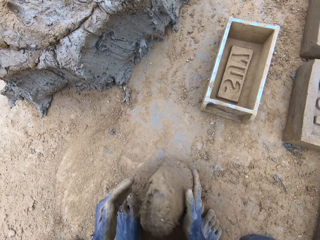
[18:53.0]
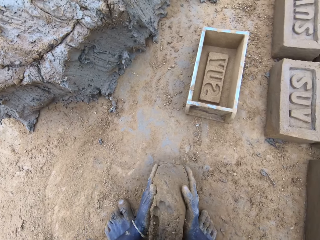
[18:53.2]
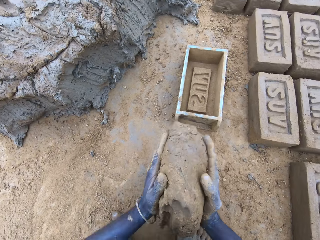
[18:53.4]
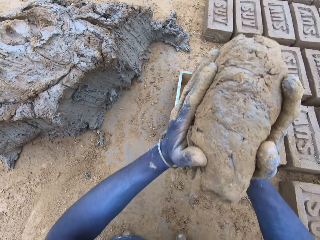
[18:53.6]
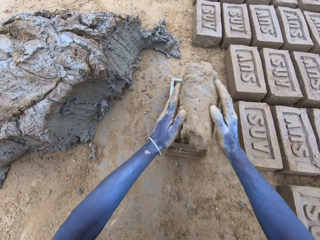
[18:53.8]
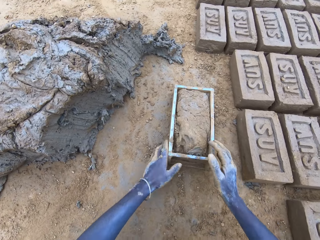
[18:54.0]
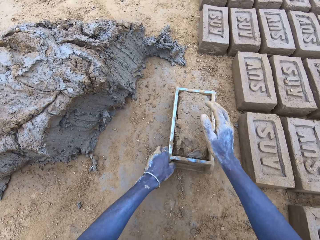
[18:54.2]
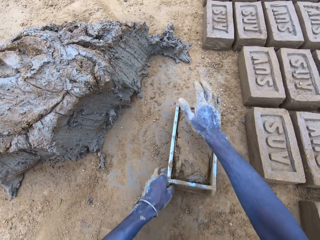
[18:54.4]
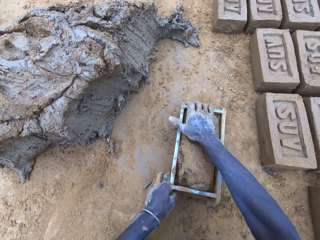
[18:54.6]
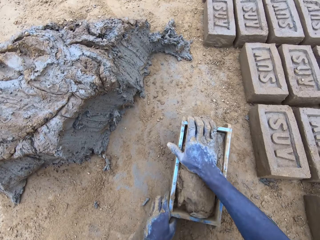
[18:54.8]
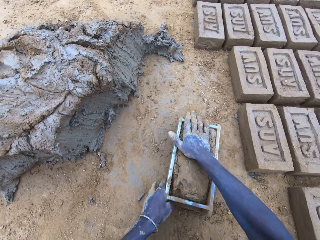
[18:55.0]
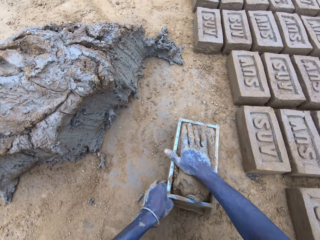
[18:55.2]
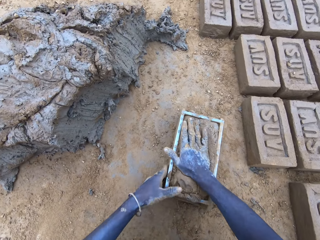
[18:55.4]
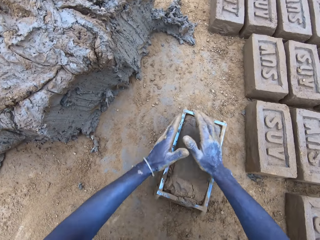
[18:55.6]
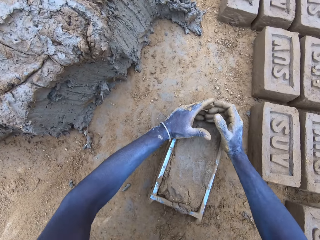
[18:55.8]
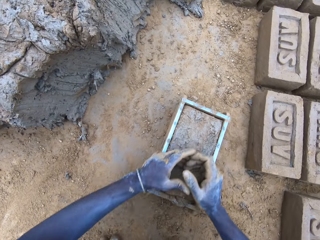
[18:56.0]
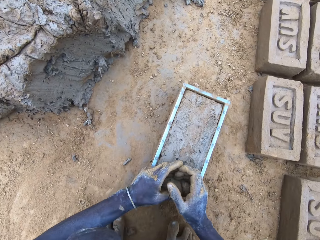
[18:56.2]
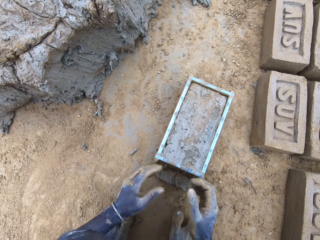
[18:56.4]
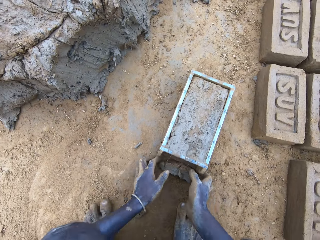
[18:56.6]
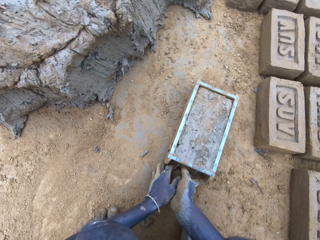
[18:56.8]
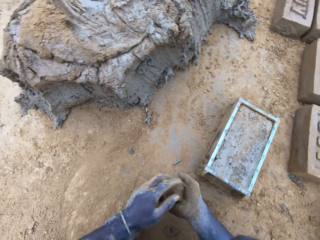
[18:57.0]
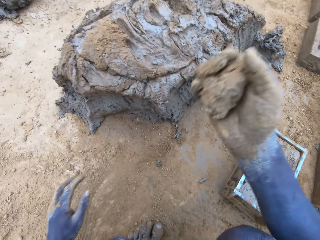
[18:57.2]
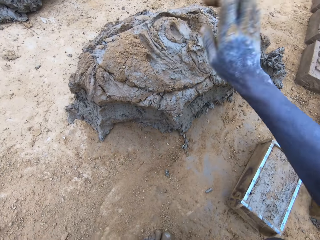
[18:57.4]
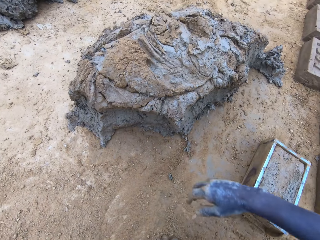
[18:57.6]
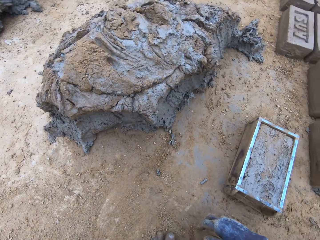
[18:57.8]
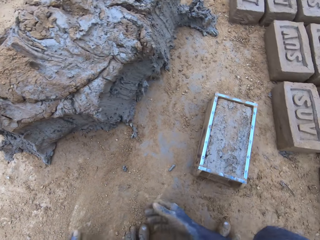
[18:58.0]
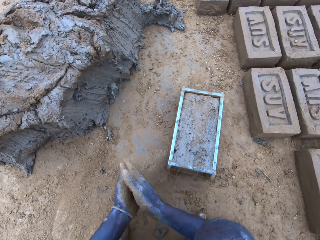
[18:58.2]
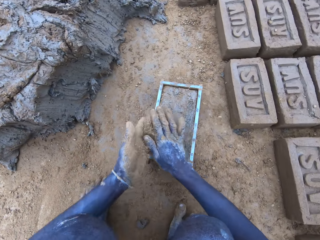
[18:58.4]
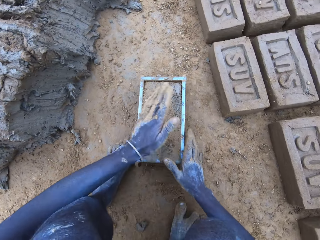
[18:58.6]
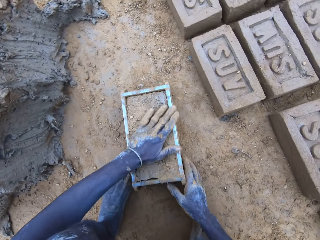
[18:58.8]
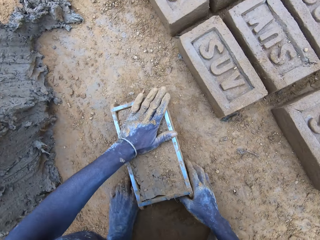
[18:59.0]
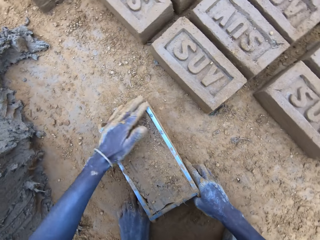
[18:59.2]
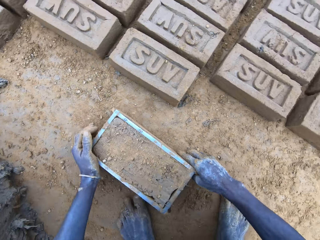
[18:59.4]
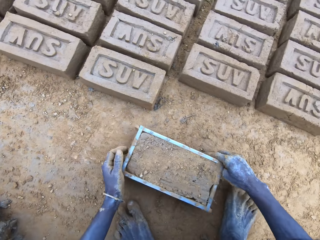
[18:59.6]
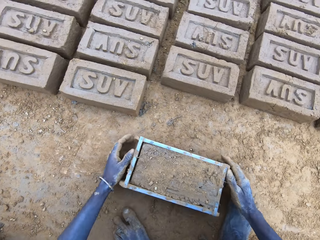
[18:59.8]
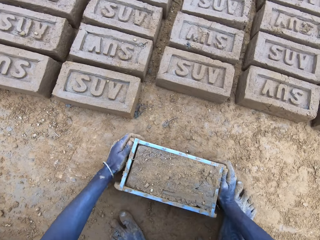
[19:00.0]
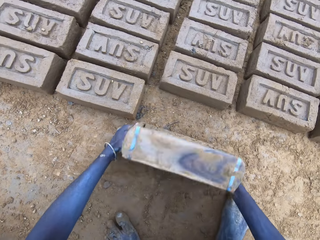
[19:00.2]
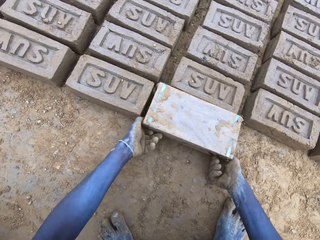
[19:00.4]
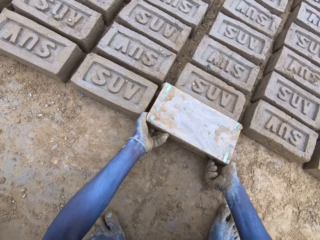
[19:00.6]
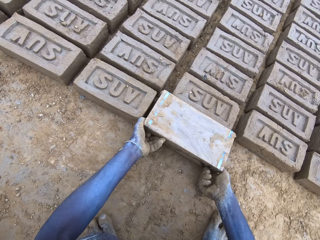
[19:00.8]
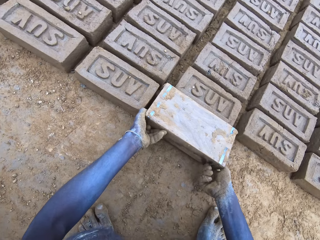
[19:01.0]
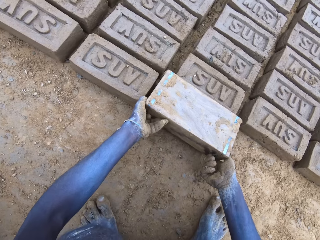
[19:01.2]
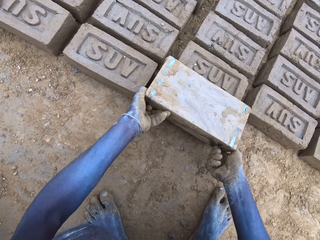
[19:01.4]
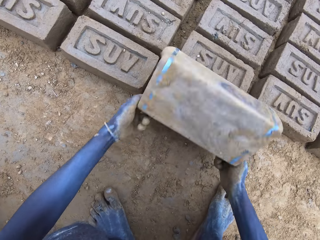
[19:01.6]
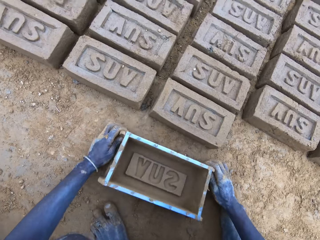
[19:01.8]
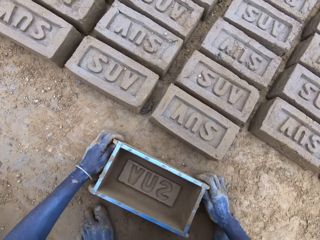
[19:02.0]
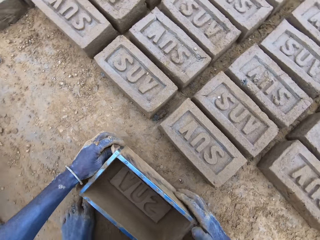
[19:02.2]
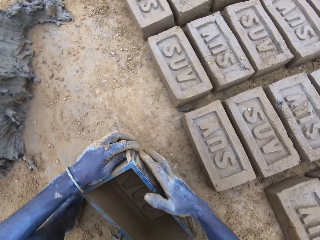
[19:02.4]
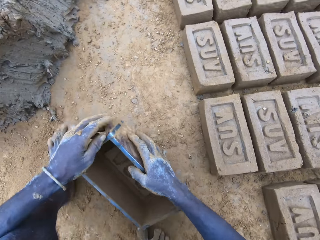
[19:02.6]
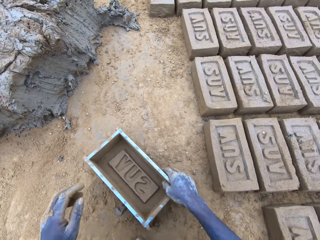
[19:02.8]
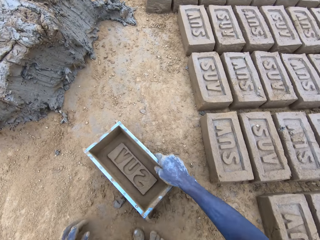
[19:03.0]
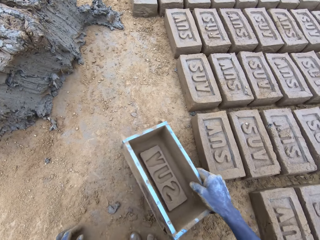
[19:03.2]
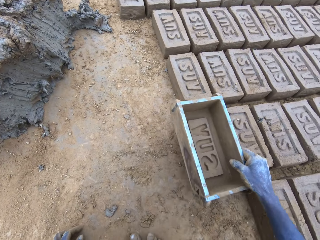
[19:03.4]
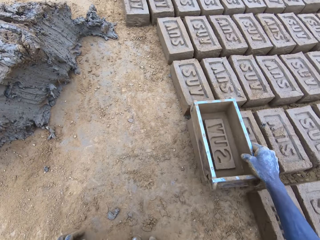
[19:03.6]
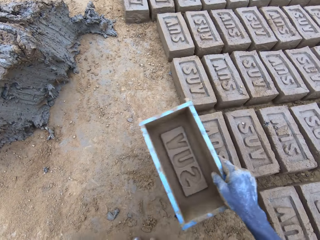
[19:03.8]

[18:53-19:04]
The camera wearer puts mud in the wooden brick moulder or brickmould. They press the mud in the wooden brick moulder. They remove excess mud from the wooden brick moulder. They put the mud on top of the hill of mud. They press the mud in the wooden brick moulder. They drag the wooden brick moulder. They pour the mud in the brickmould on the ground. They turn the wooden brick moulder upside down. They flip back the wooden brick moulder and produce a mud brick.

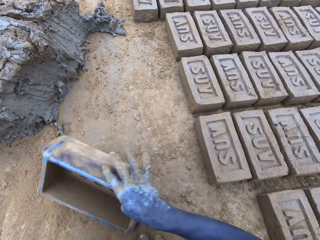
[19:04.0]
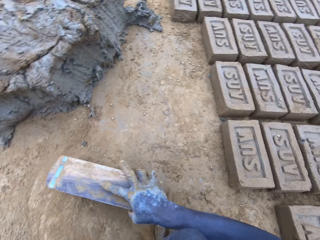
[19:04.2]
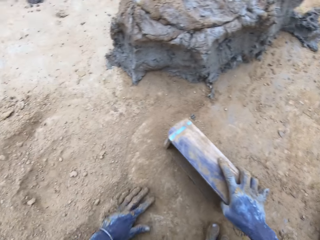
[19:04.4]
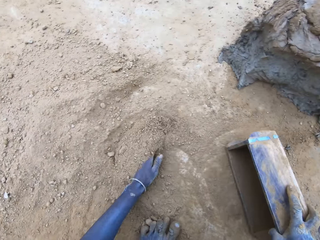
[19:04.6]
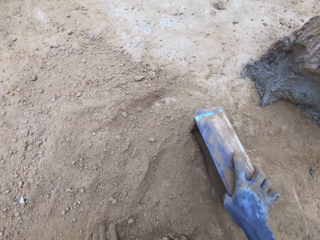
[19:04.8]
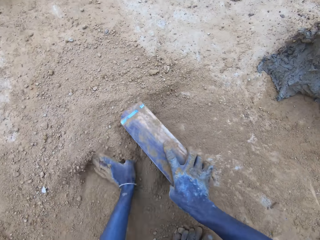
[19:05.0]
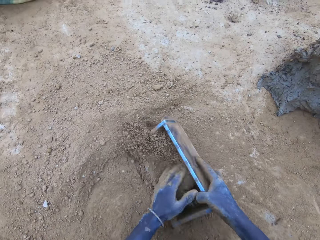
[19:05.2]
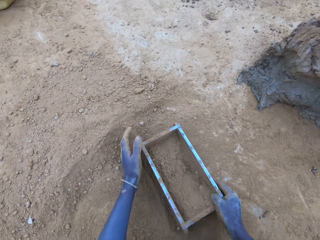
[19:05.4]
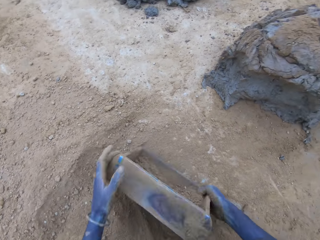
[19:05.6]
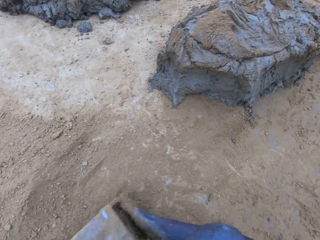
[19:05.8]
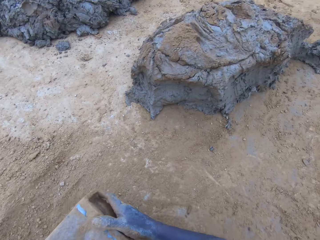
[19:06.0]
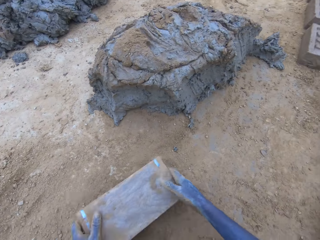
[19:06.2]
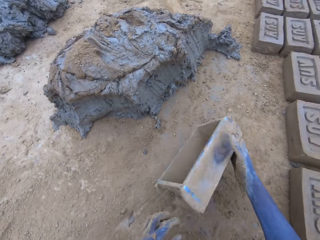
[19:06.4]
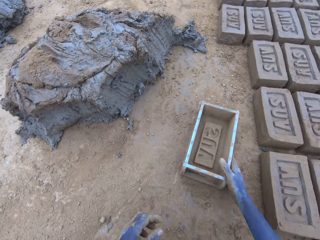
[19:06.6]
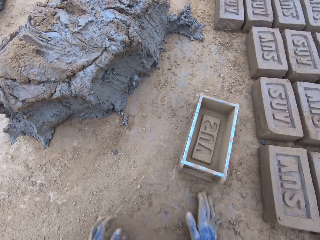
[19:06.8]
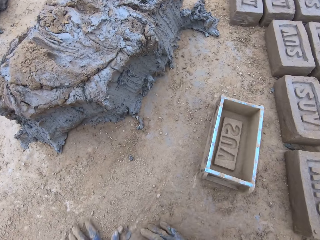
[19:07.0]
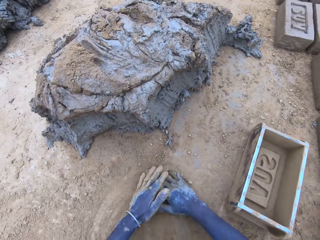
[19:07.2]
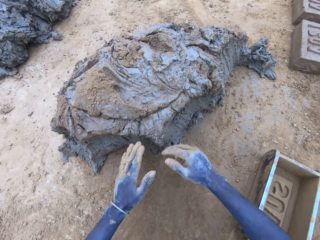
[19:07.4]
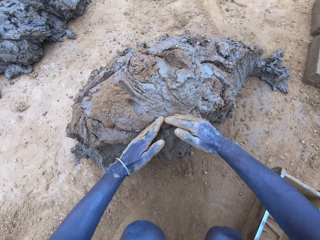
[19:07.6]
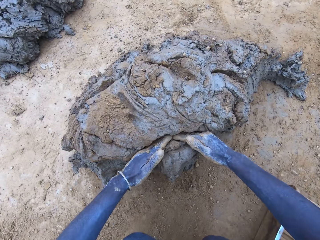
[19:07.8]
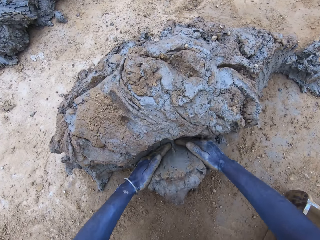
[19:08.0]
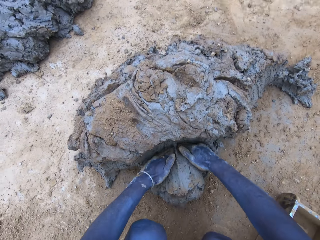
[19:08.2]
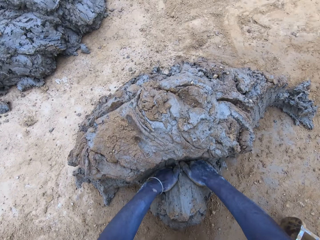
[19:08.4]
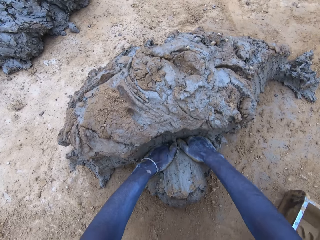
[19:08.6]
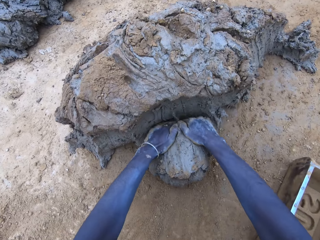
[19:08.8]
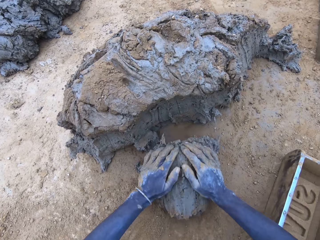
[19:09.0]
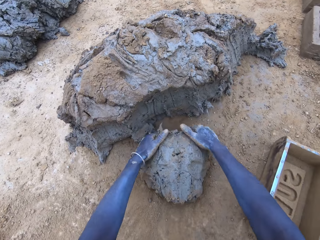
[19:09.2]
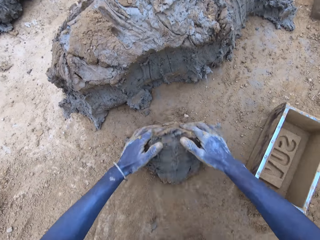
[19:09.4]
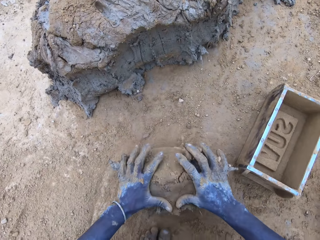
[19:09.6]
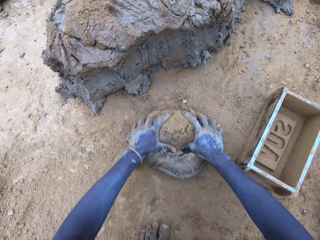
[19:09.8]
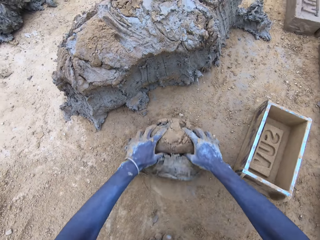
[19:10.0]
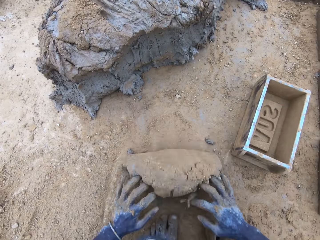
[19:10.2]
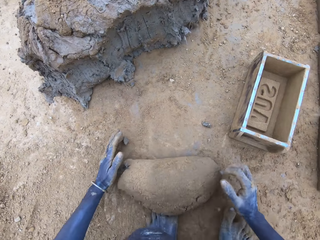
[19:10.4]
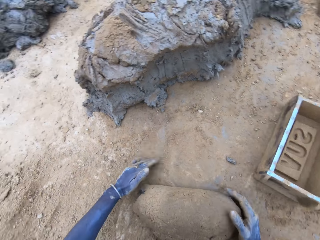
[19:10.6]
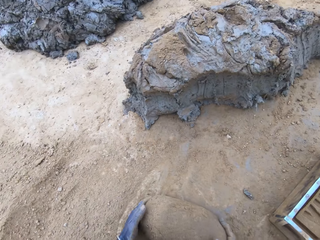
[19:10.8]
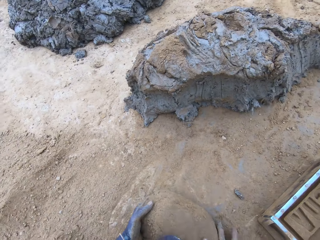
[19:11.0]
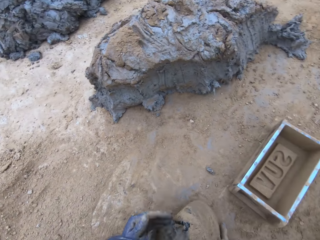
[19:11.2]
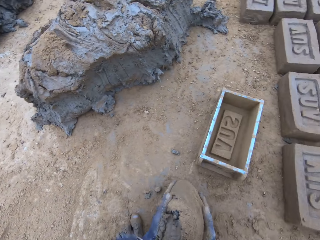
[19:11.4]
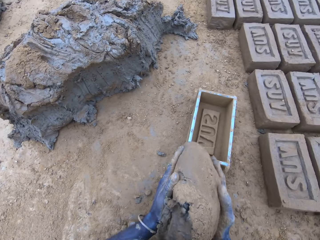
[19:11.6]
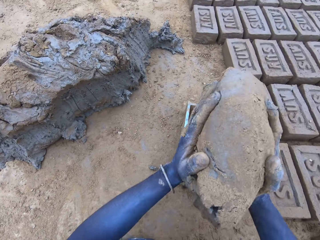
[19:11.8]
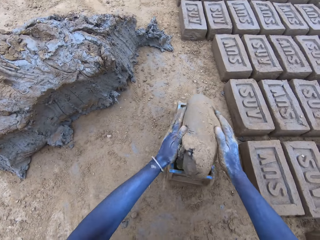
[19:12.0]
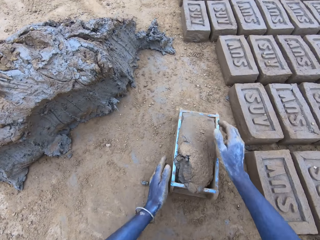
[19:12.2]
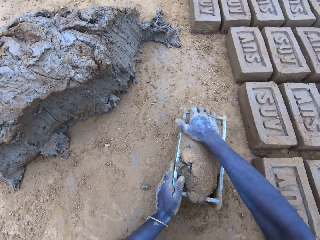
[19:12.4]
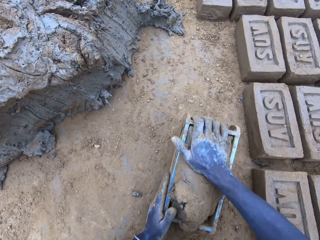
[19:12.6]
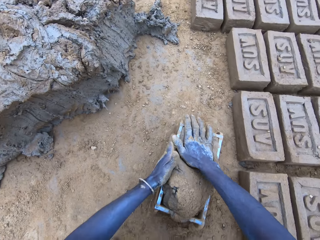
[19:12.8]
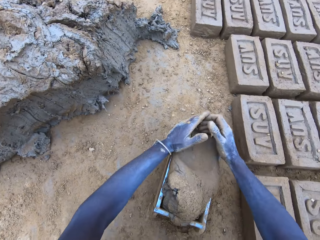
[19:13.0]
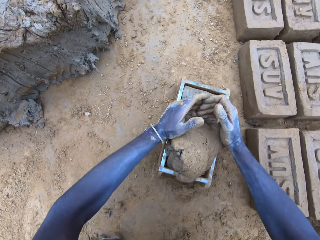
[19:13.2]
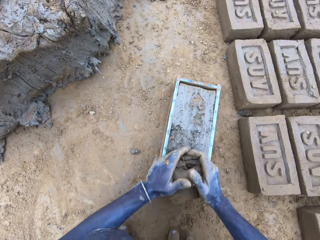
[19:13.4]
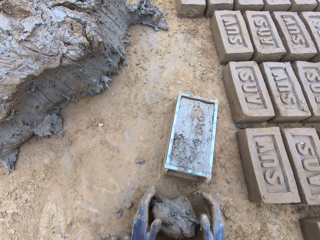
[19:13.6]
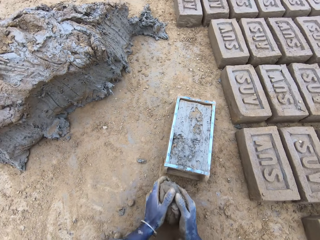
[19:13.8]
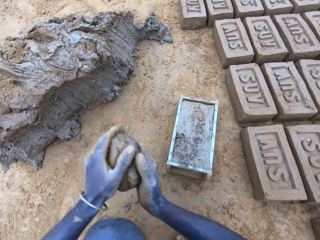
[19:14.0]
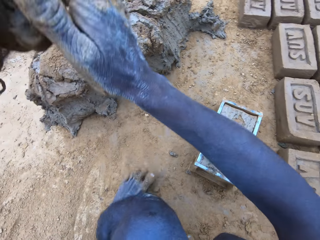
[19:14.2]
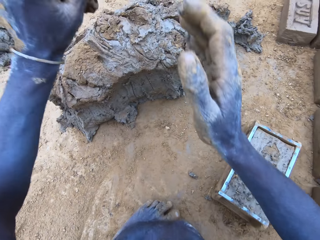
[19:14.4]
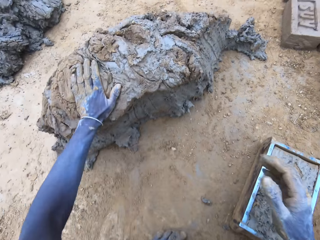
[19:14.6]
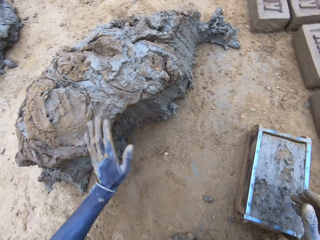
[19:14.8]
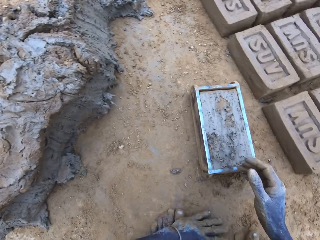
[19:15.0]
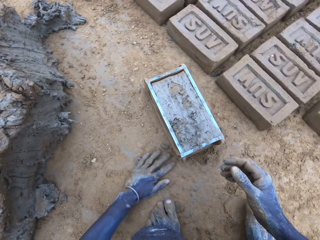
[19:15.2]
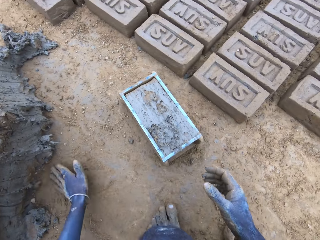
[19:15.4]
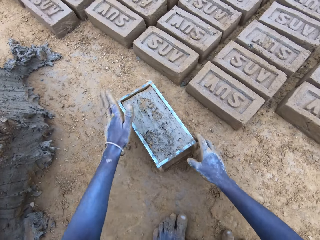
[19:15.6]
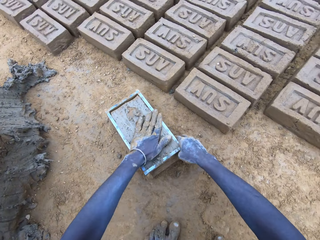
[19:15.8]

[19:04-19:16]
The camera wearer puts soil in the wooden brick moulder or brickmould. They pour the soil from the brickmould on the ground. They put the wooden brick moulder on the ground. They scoop mud. They cut the mud with hand. They roll the mud on the ground. They put the mud in the wooden brick moulder. They press the mud in the wooden brick moulder. They remove excess mud from the wooden brick moulder. They put the mud on top of the hill of mud.
